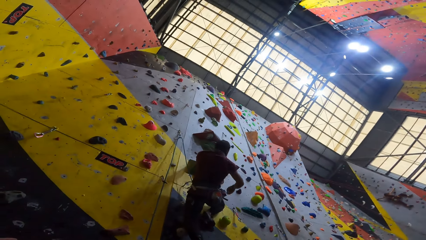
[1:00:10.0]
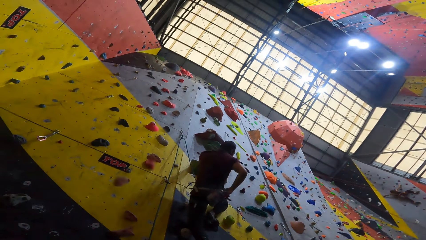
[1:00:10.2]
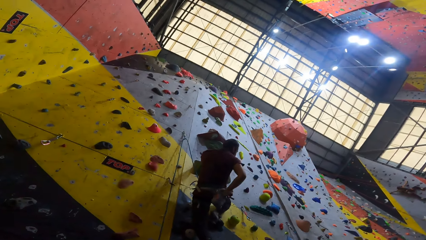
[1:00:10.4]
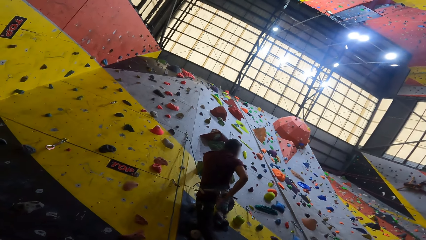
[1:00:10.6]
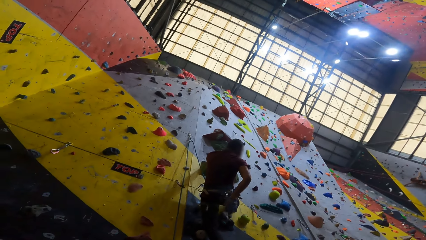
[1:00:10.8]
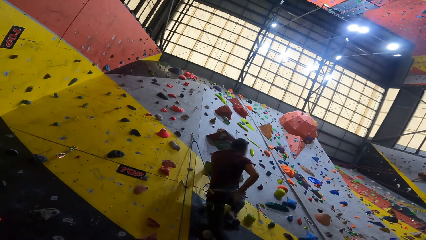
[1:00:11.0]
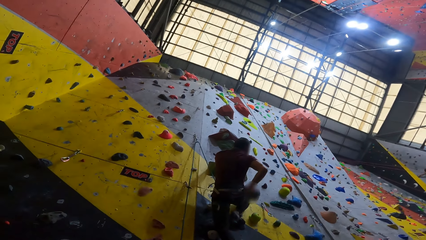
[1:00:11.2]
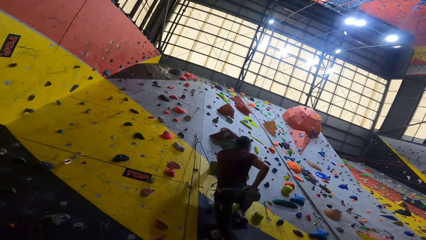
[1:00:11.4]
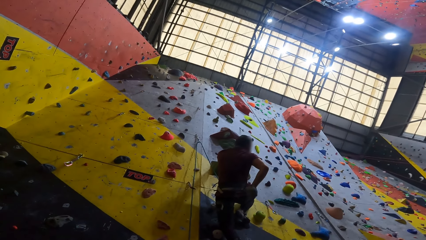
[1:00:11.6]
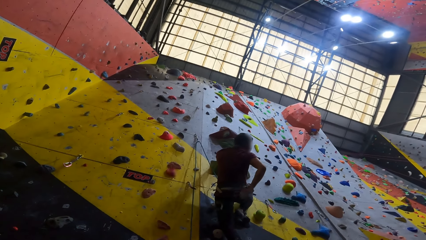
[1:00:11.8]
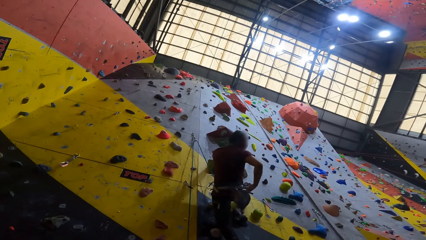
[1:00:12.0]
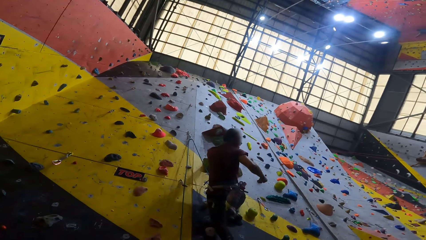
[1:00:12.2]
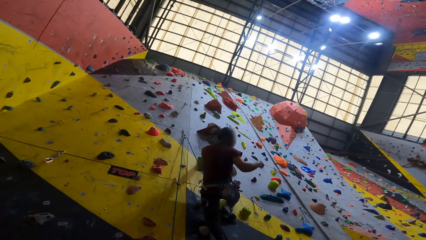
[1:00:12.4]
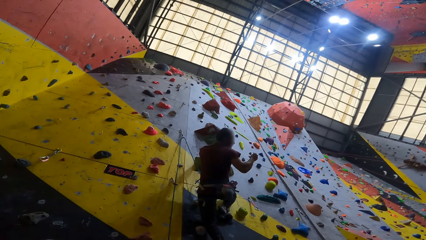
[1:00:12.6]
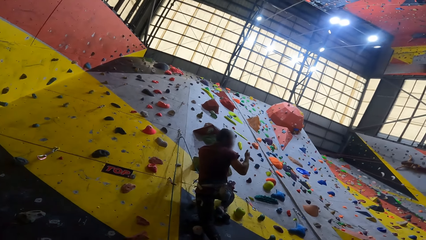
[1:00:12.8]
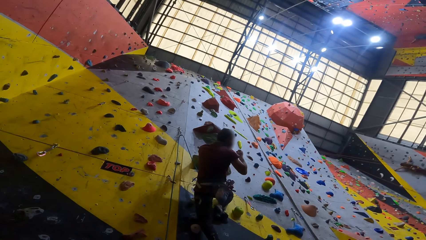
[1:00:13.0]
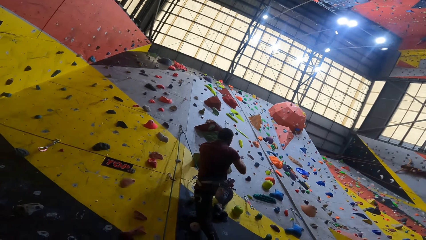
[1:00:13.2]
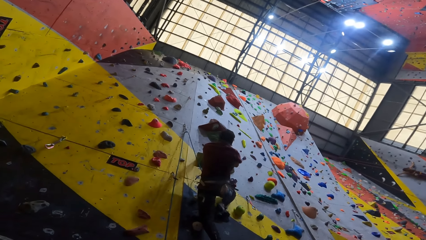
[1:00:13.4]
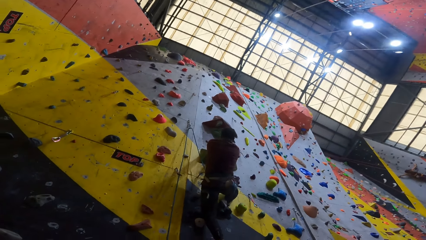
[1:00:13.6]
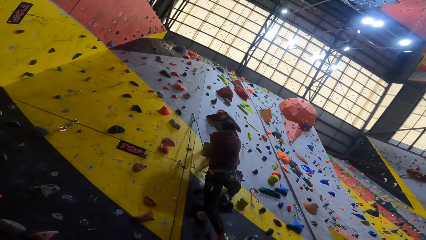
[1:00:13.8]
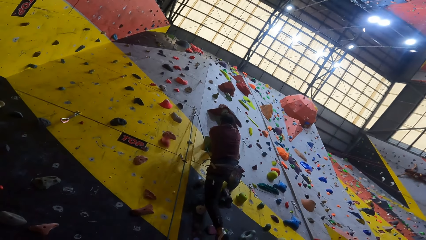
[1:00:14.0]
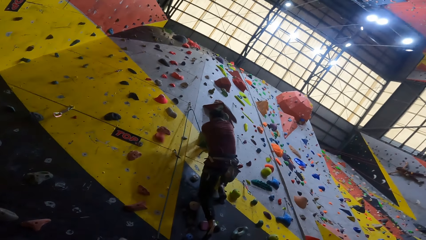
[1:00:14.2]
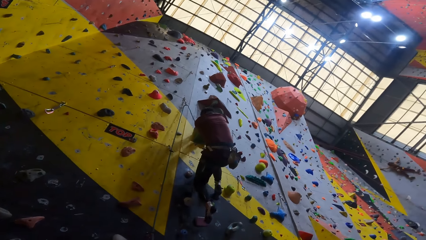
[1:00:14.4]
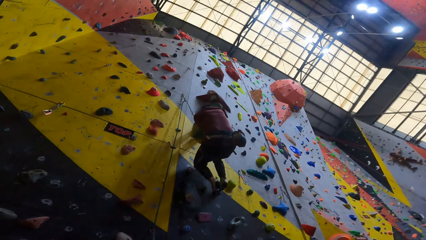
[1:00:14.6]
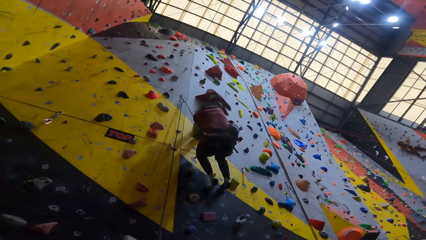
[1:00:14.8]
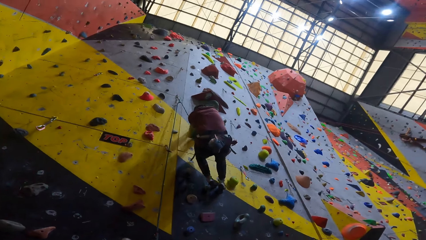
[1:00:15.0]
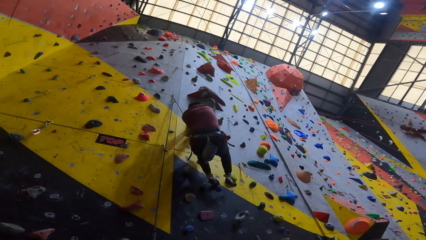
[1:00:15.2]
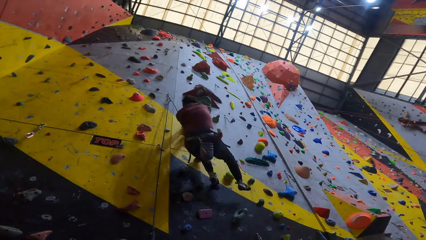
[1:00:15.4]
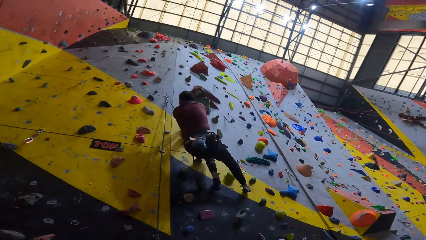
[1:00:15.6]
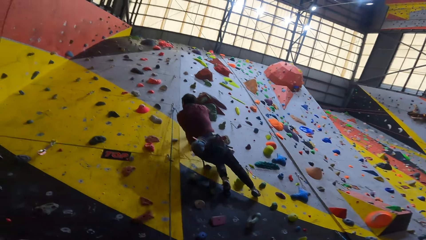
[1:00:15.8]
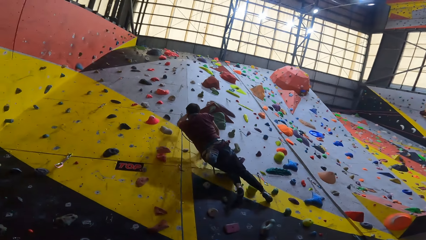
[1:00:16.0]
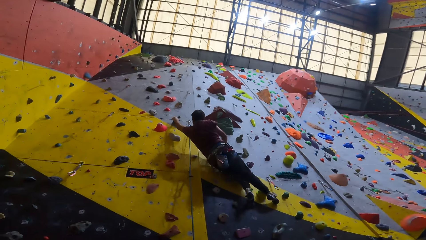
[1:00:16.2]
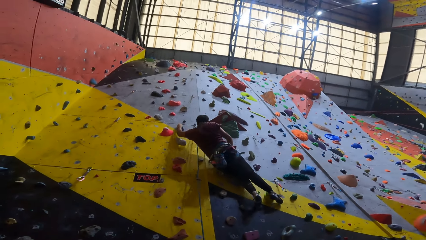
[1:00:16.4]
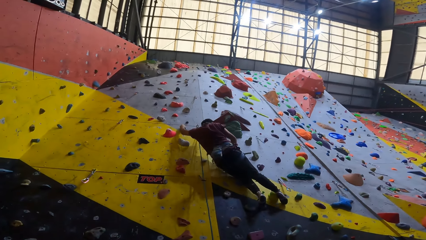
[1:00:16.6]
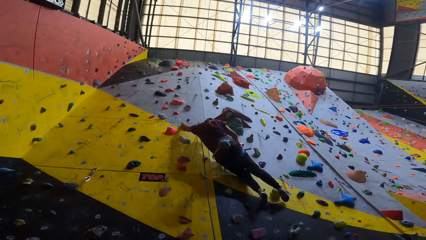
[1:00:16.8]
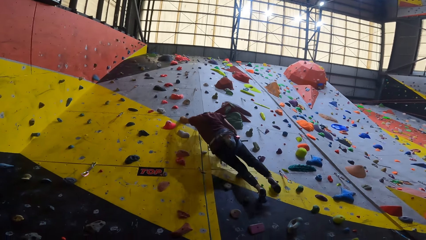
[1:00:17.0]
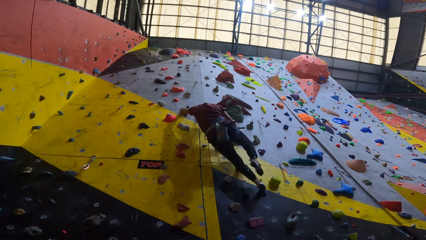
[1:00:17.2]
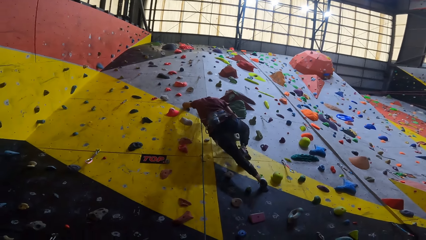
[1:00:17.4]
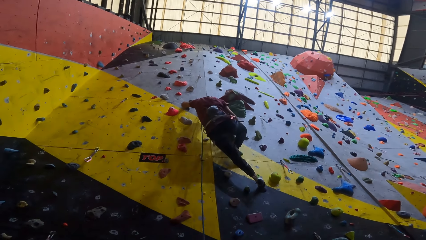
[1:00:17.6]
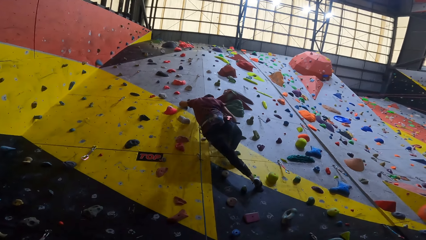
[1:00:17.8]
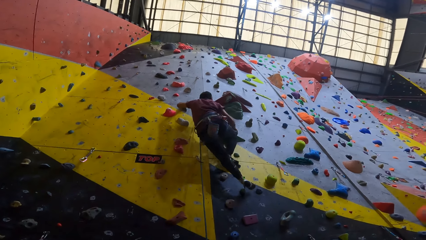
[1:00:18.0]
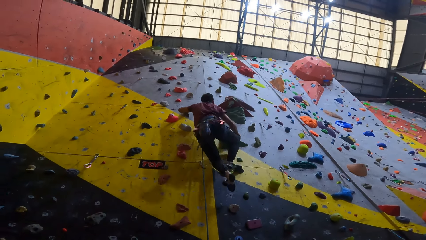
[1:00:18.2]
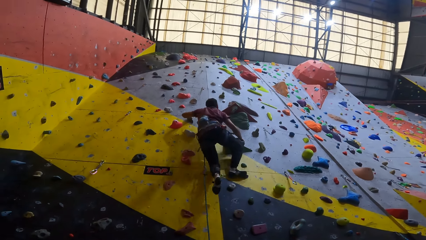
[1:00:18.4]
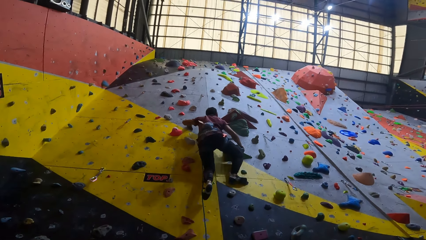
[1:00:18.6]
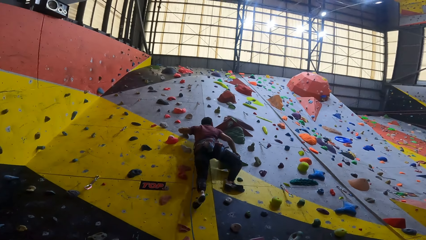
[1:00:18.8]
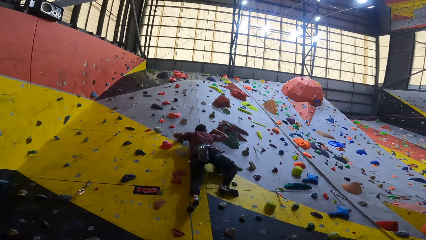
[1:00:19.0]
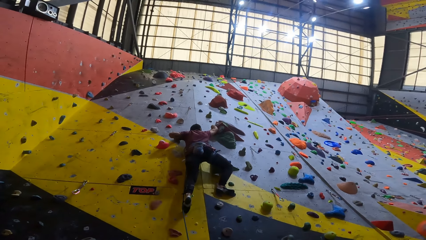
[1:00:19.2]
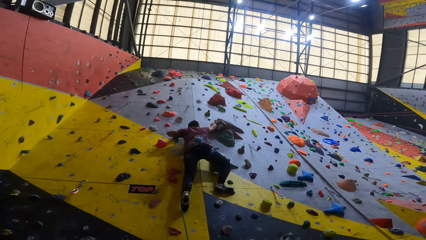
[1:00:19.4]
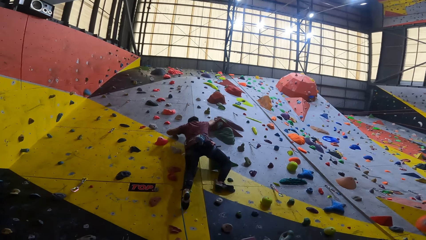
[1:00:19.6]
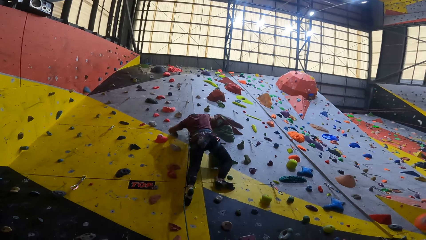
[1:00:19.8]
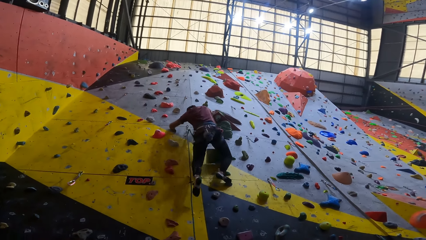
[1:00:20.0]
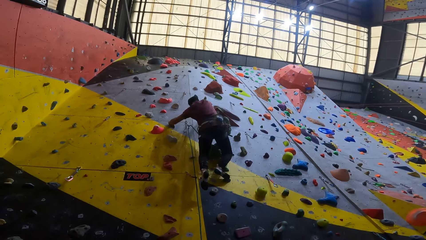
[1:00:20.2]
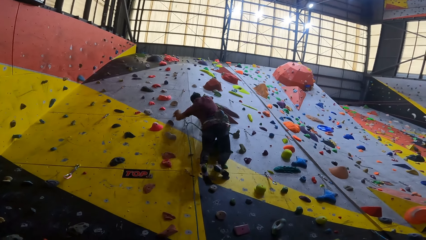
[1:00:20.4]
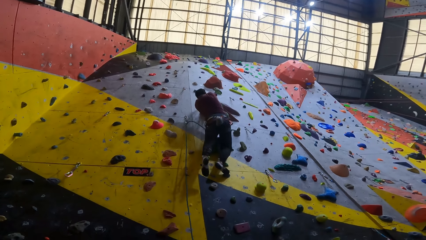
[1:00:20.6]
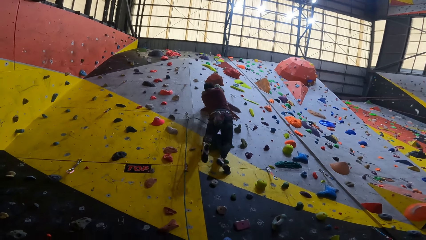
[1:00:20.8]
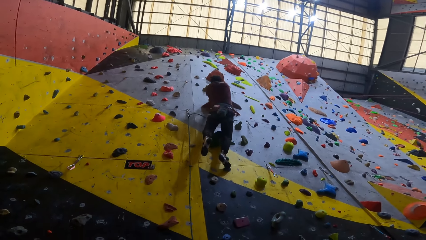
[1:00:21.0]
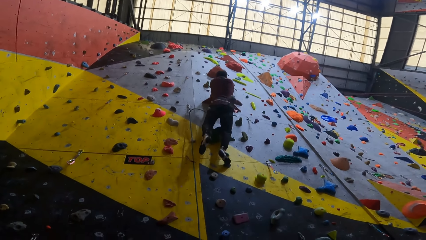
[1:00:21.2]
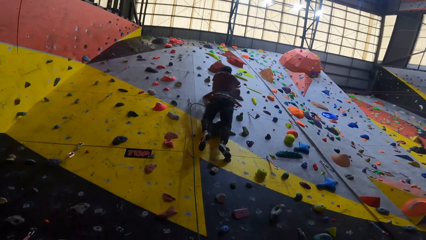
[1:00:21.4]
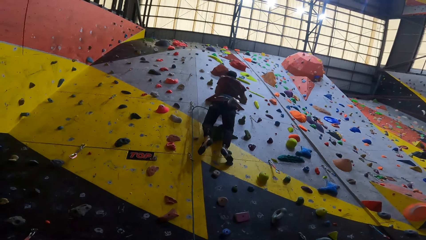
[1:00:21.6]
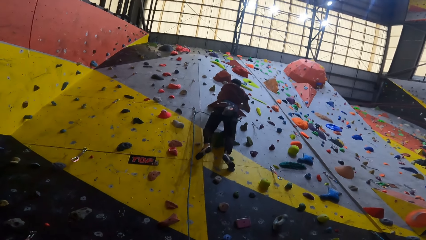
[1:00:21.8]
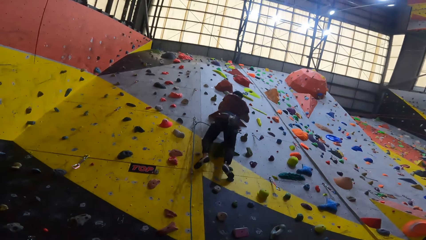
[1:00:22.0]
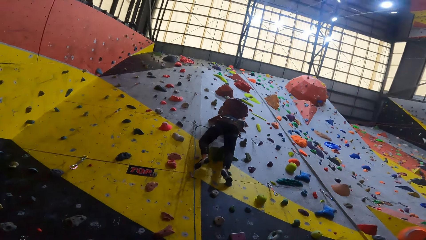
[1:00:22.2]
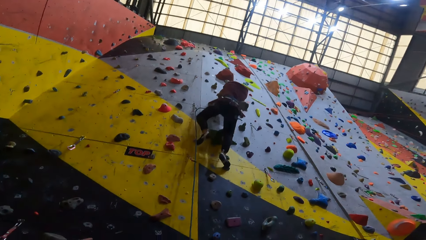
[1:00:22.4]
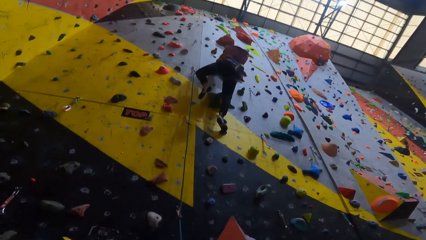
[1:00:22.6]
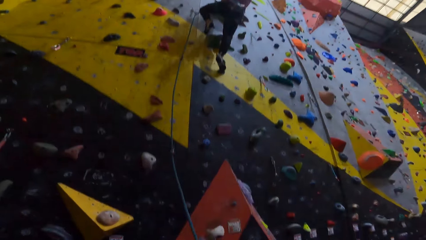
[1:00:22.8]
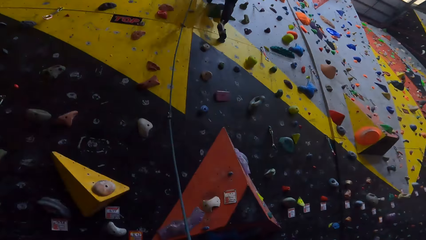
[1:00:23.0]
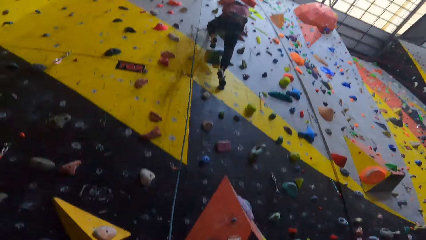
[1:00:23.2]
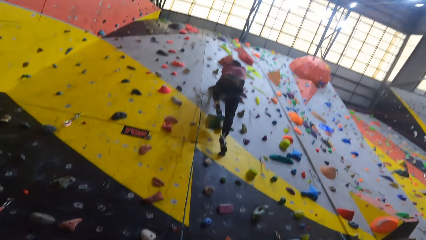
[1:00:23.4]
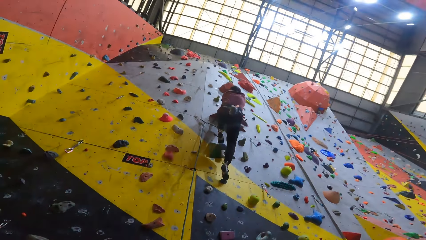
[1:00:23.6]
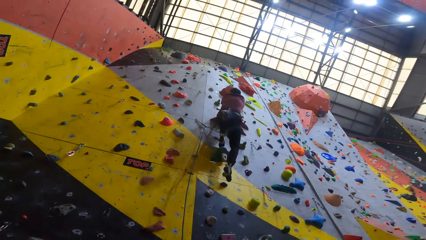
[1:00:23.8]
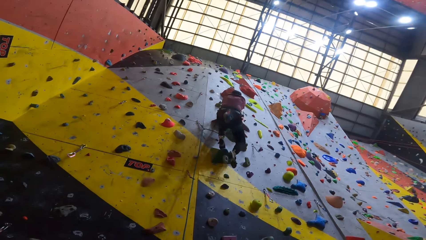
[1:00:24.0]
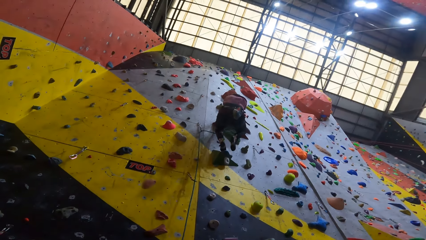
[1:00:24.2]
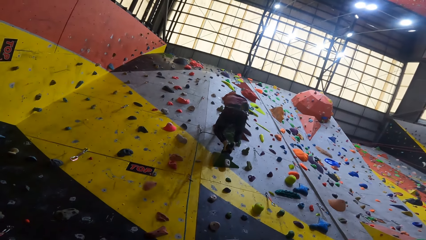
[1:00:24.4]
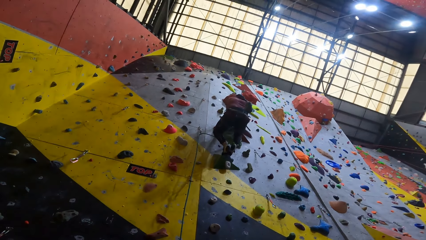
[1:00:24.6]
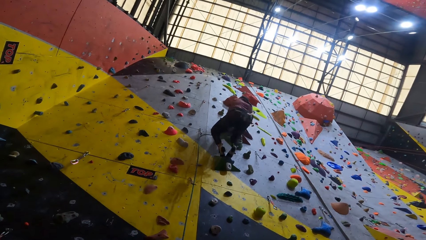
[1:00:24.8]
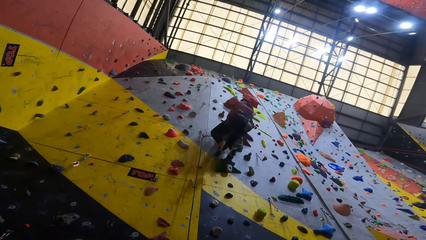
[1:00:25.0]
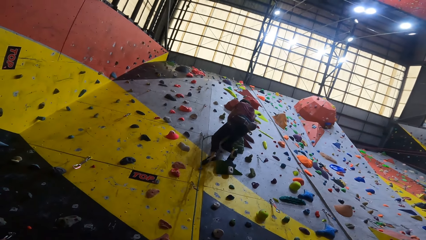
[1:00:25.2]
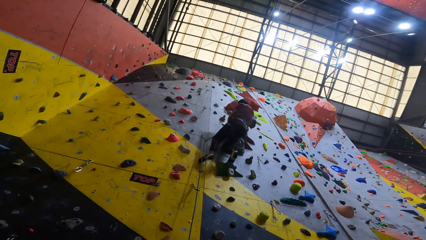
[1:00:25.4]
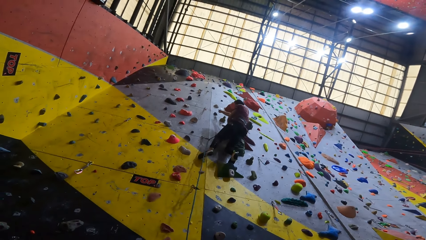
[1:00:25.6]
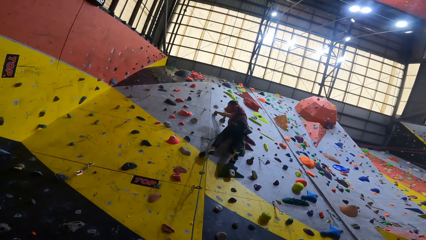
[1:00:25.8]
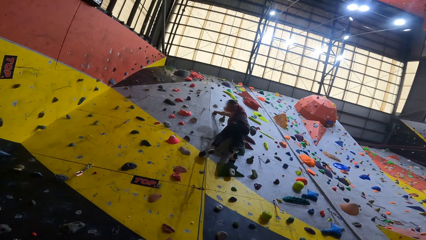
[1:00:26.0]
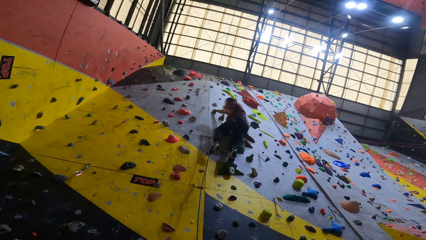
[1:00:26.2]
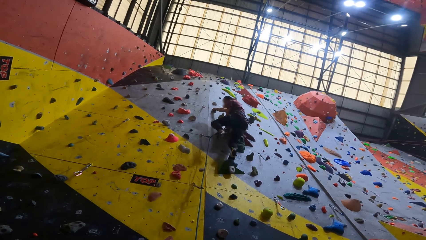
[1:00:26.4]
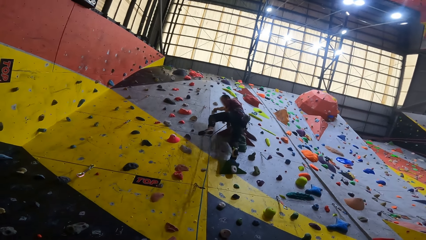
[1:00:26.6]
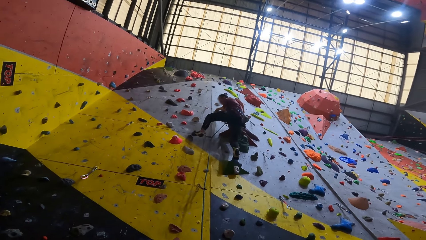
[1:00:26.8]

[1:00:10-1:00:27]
The camera wearer looks around. A man scoops the powder from the bag. The man climbs the boulder wall.
